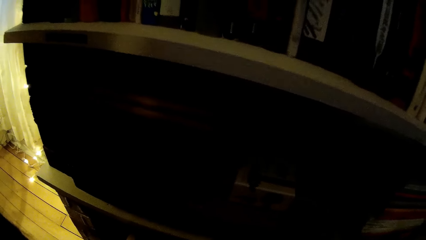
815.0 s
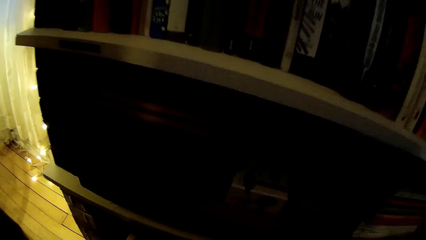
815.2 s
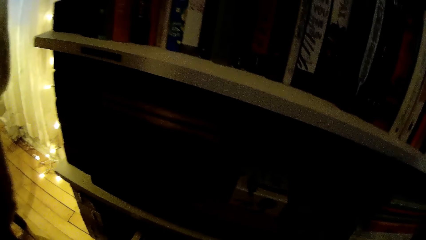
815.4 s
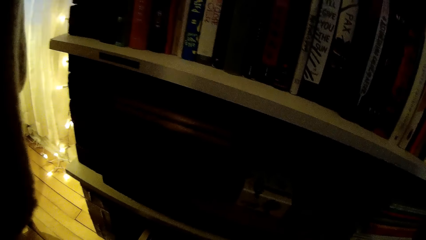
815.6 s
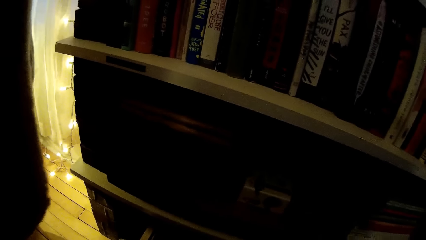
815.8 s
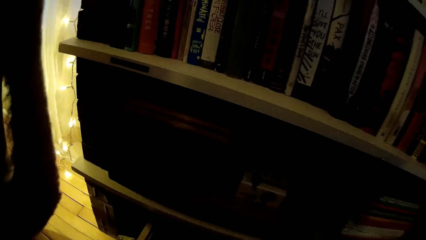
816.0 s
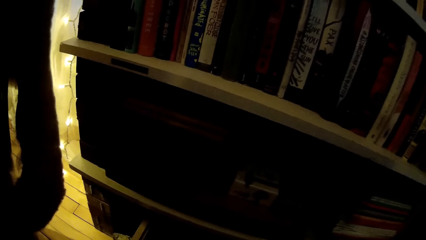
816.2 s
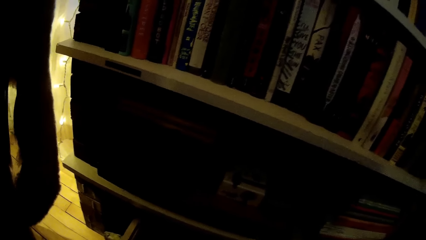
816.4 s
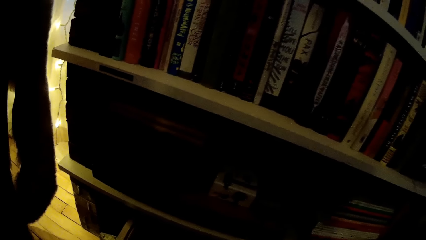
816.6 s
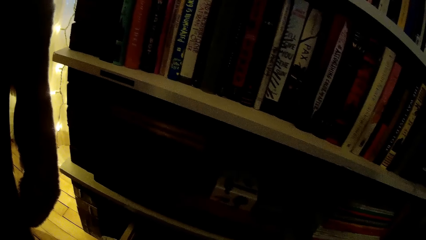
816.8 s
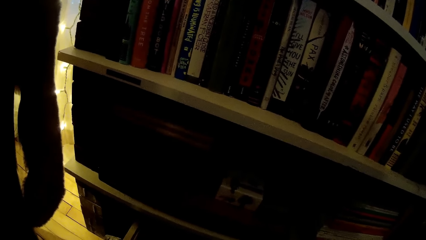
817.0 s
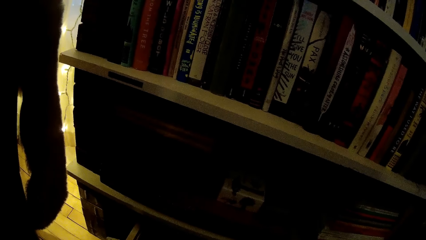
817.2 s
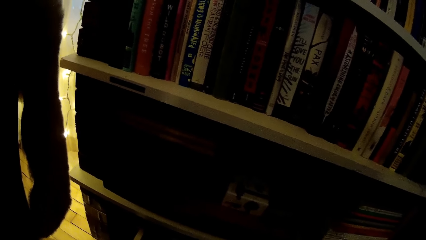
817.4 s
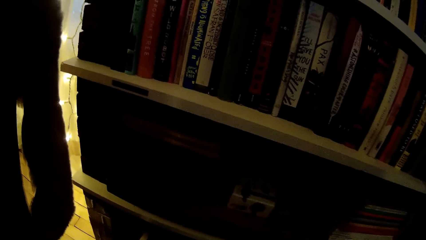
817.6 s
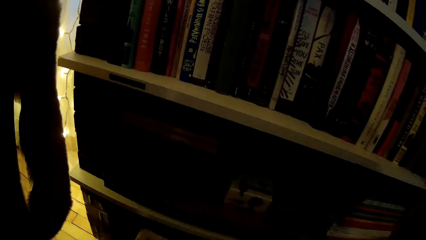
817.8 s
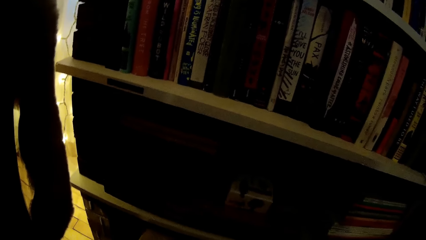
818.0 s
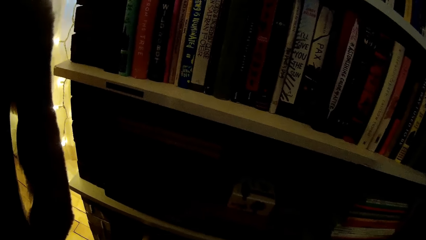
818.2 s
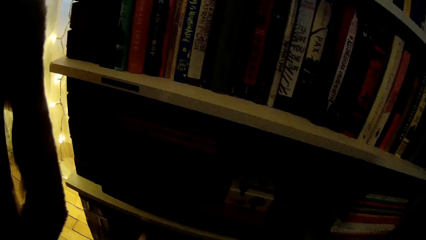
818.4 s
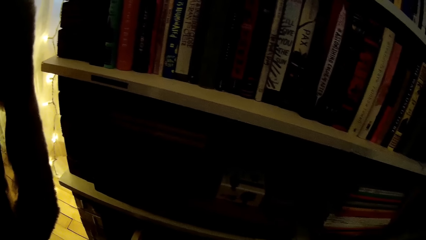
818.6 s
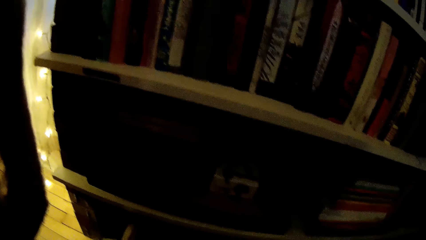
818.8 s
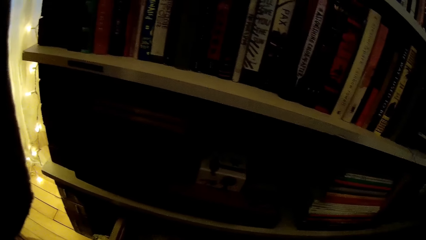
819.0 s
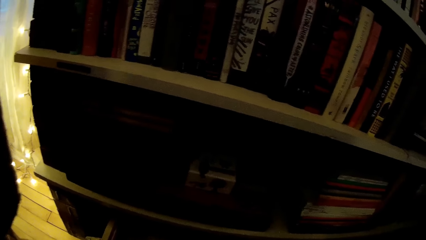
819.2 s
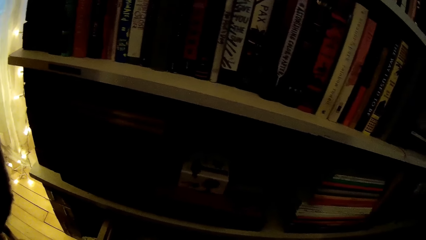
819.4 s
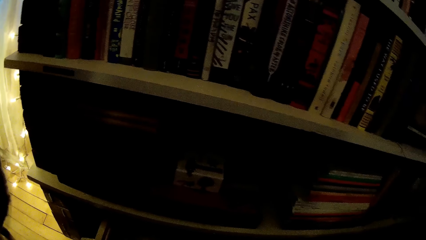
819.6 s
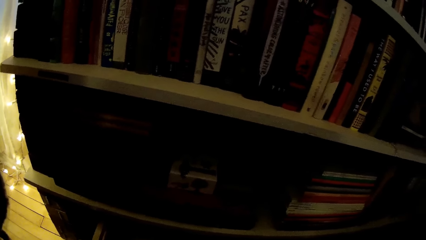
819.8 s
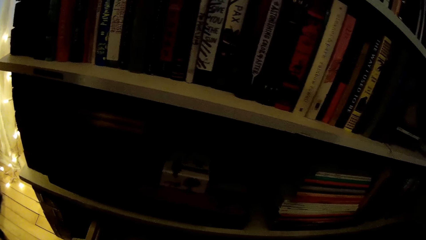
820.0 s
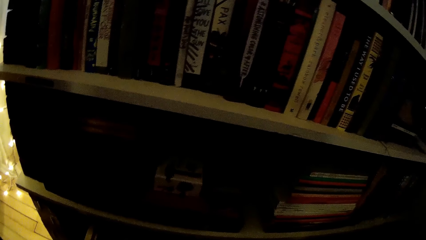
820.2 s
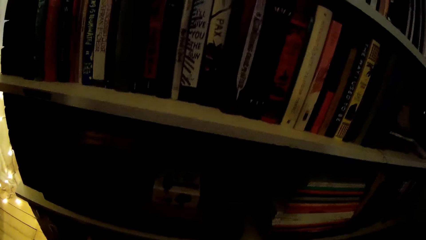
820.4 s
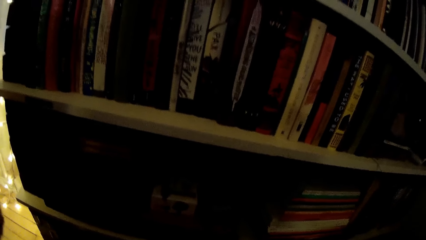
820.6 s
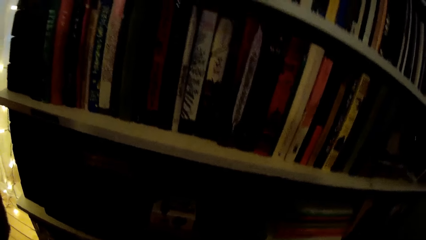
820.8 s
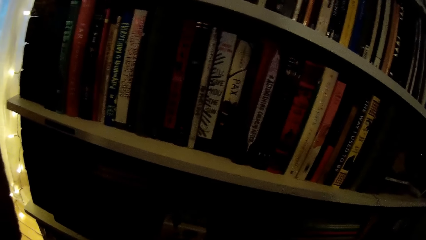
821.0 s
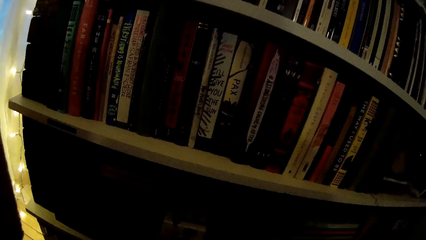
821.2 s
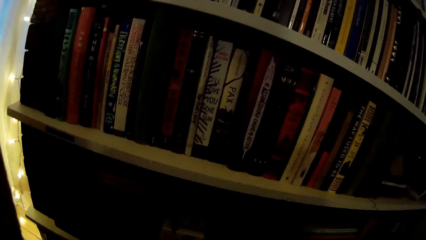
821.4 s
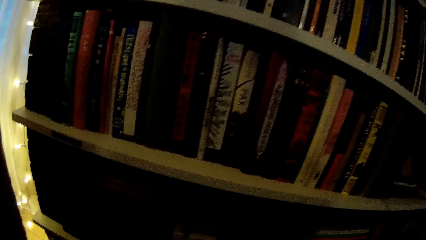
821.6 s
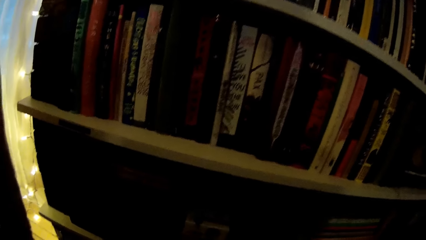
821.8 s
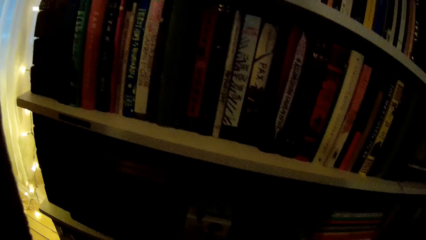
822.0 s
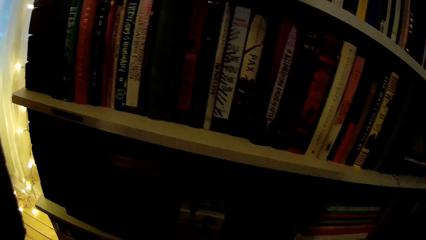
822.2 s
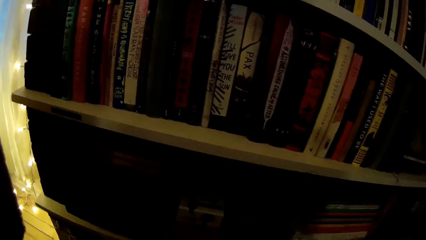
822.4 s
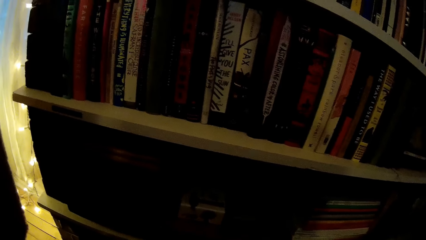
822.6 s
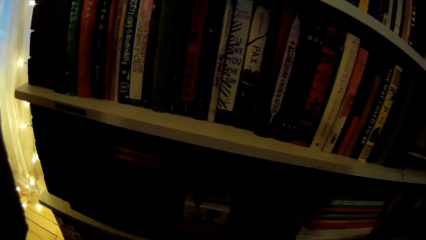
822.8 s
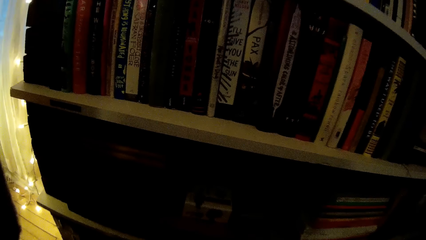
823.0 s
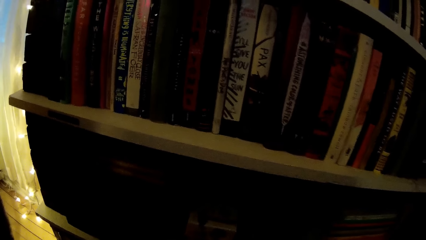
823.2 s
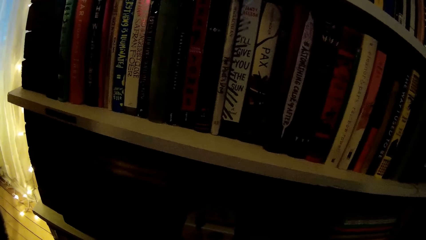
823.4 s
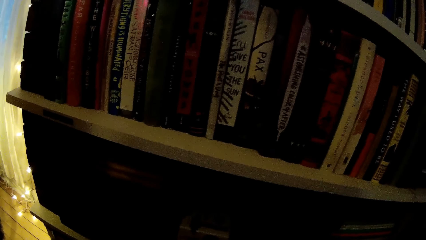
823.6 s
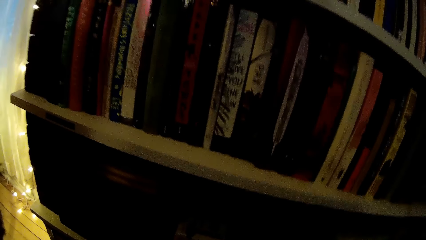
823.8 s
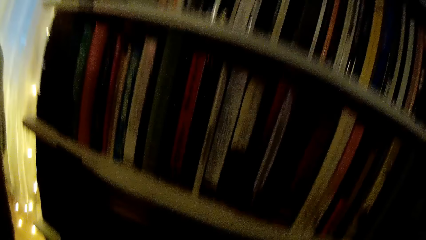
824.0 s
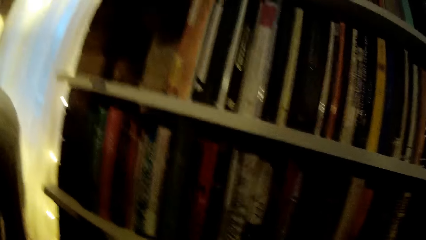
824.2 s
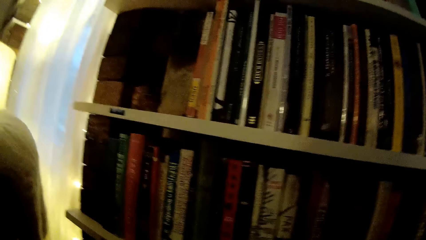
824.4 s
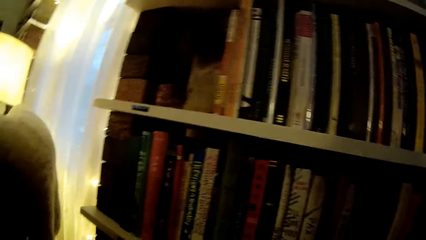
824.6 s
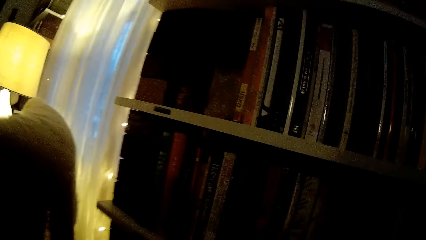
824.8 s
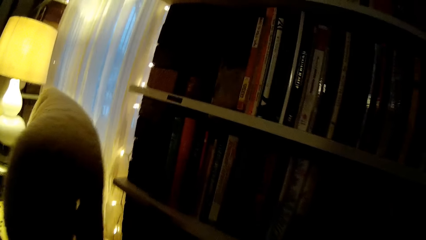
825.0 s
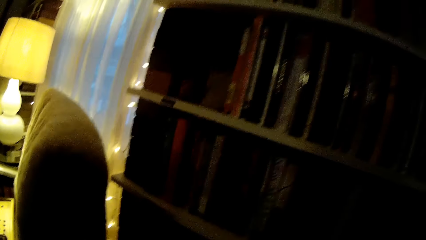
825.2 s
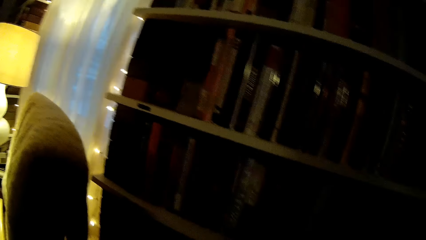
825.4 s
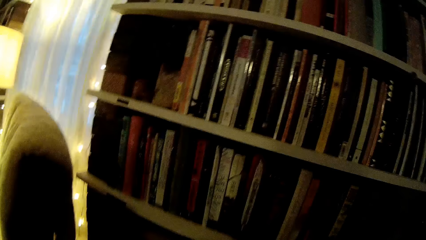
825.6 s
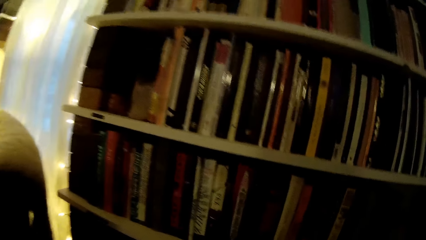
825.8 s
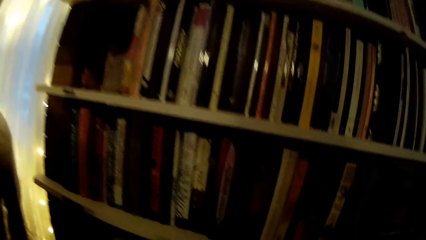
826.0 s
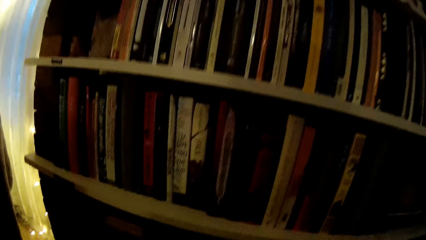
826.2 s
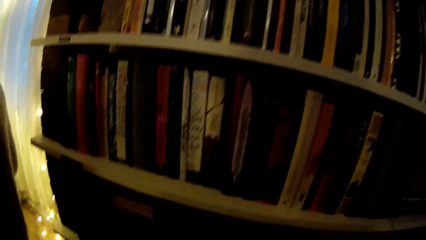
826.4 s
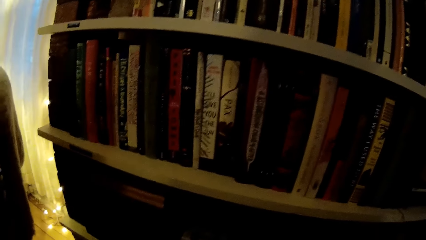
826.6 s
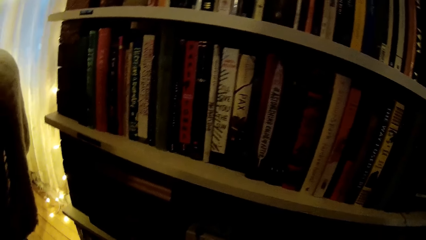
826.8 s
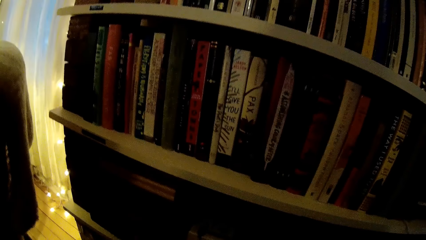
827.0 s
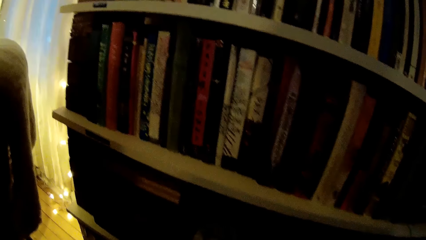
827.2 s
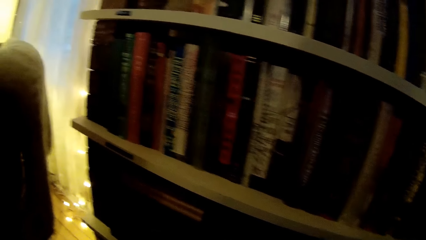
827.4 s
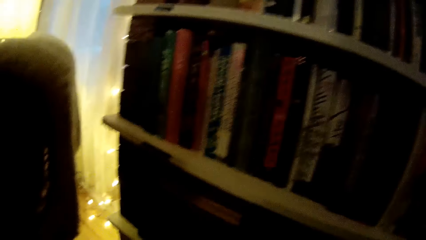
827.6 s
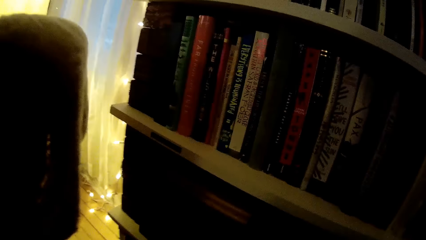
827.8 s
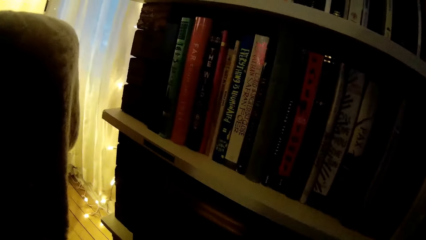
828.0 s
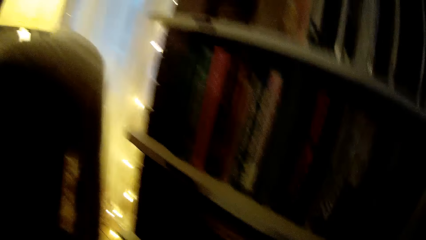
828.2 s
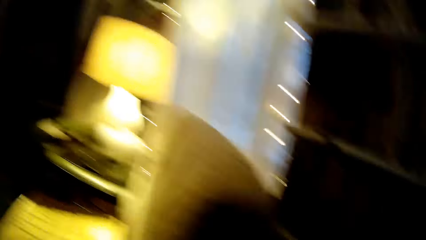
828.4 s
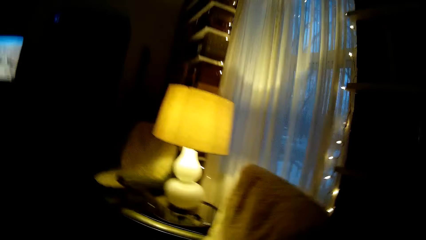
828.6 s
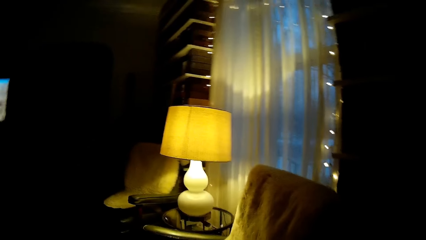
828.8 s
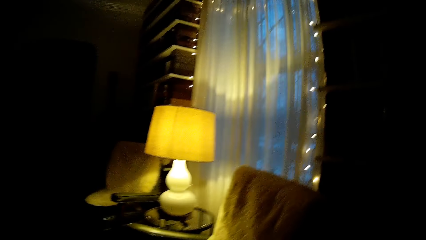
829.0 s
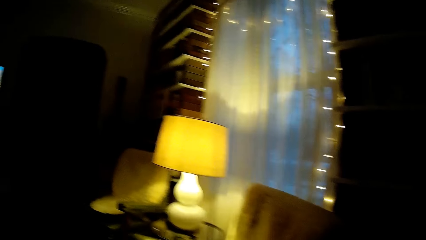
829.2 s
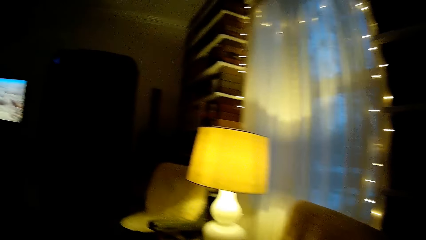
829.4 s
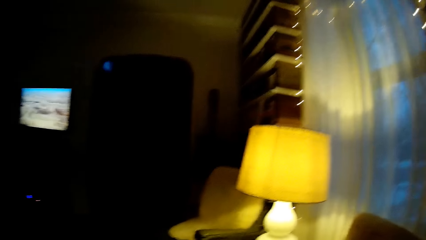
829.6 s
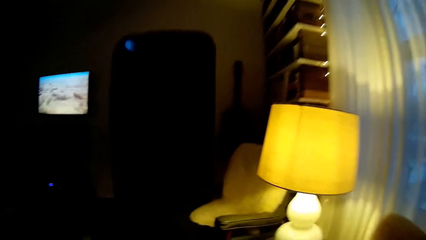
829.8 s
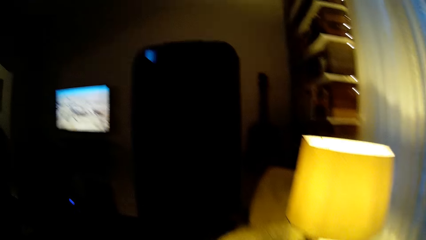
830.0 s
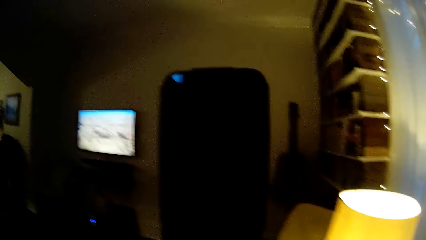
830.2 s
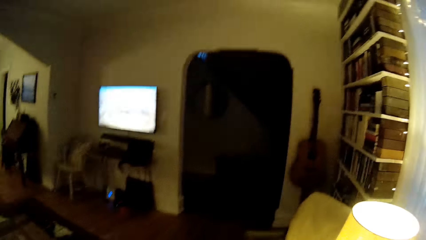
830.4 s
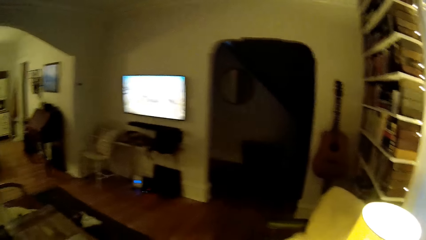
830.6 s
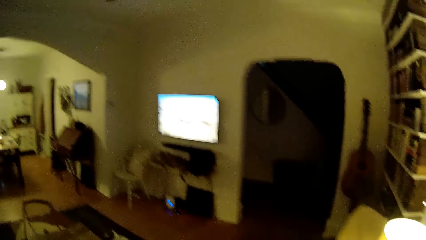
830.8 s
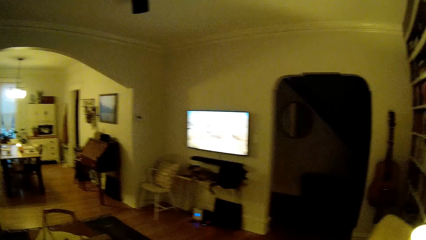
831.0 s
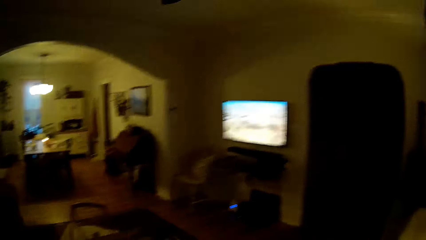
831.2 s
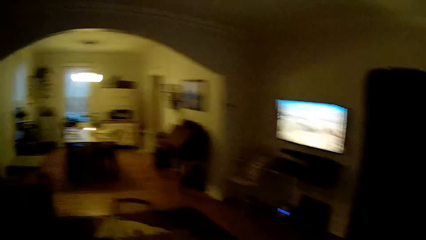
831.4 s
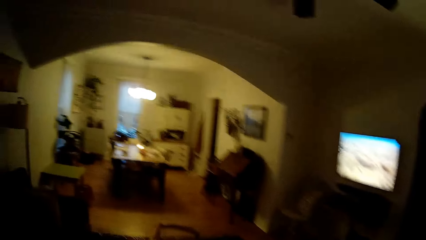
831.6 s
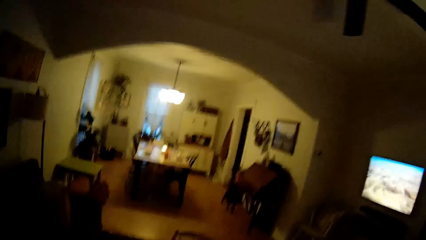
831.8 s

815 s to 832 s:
The camera wearer drops a book in a drawer in a shelf with her left hand.
